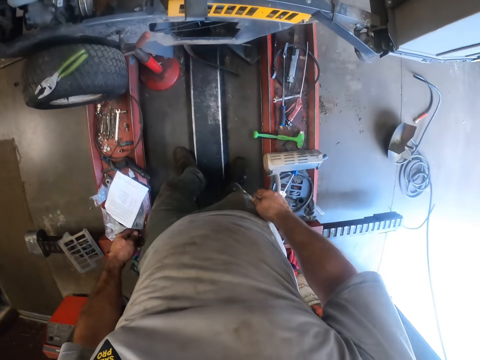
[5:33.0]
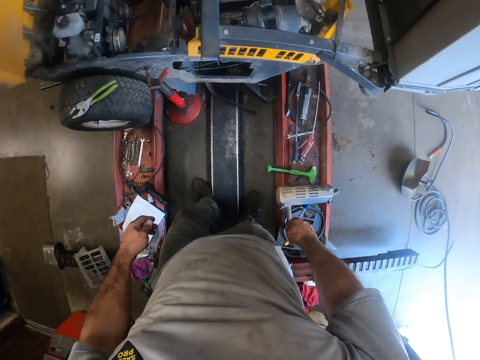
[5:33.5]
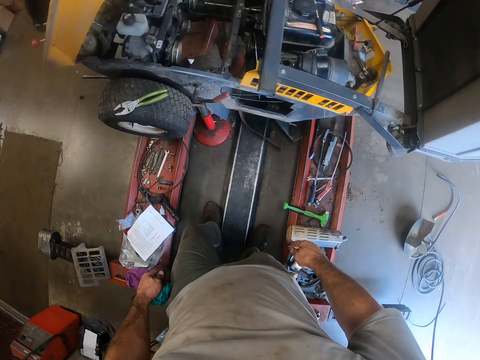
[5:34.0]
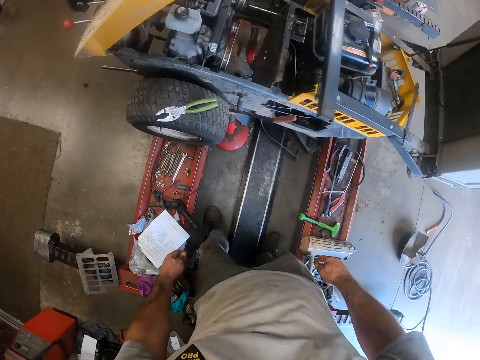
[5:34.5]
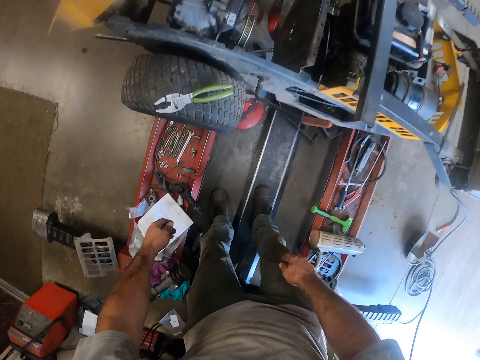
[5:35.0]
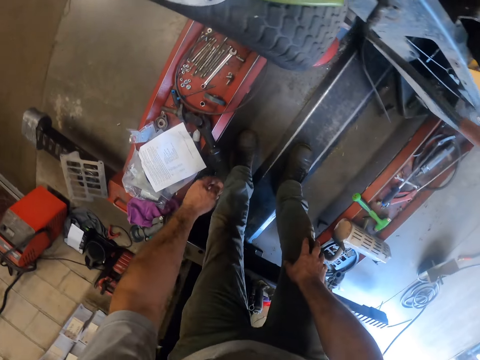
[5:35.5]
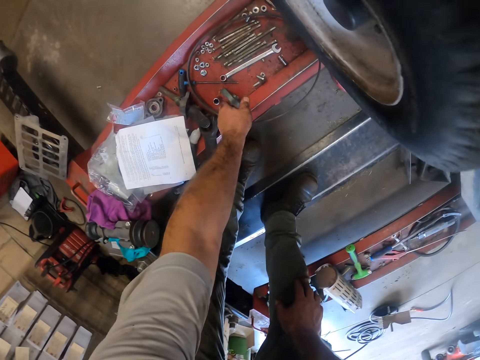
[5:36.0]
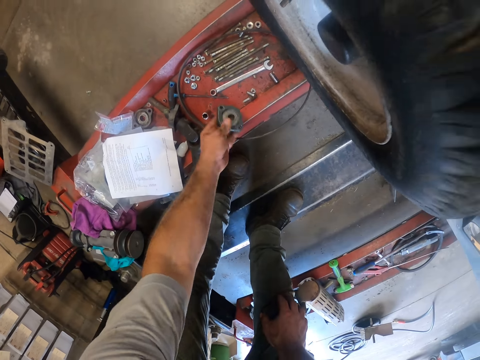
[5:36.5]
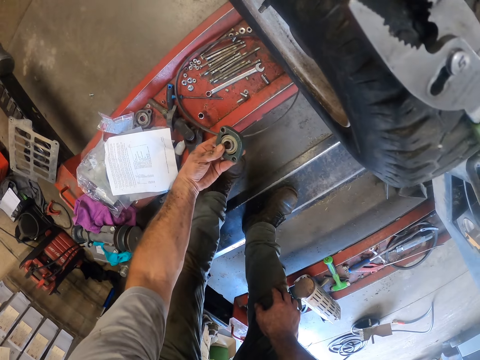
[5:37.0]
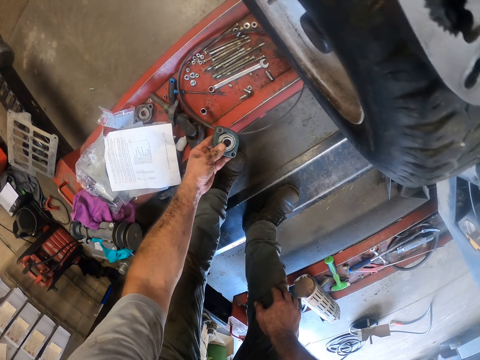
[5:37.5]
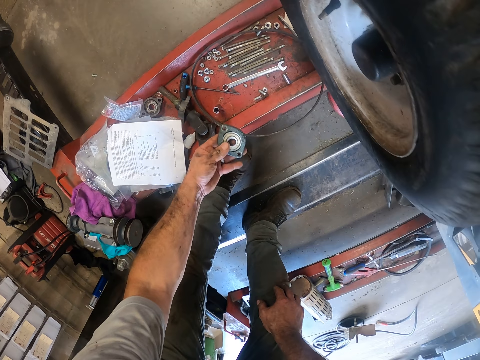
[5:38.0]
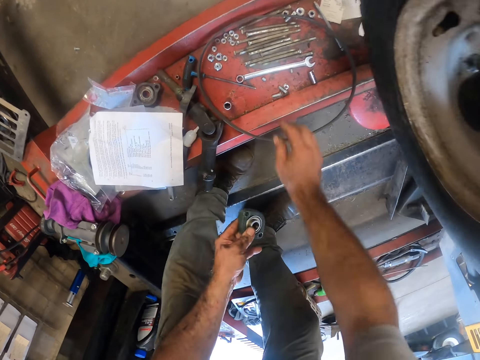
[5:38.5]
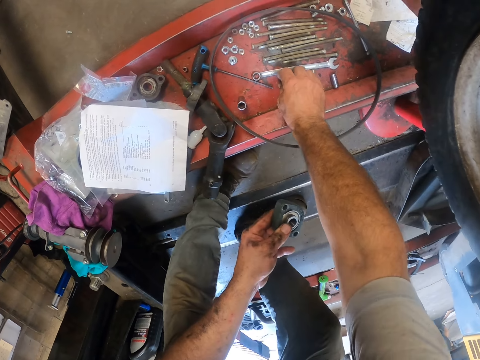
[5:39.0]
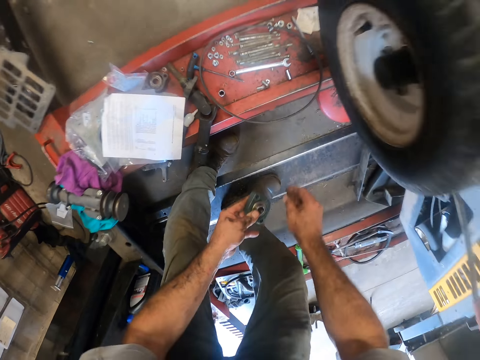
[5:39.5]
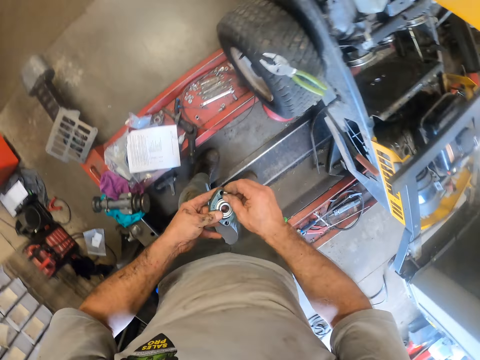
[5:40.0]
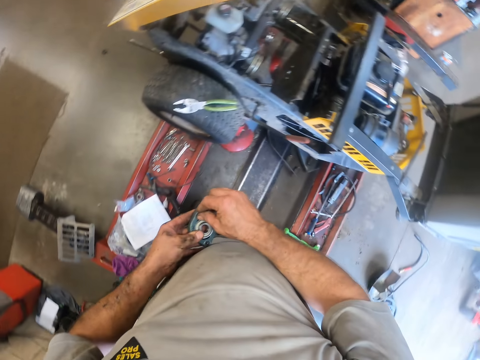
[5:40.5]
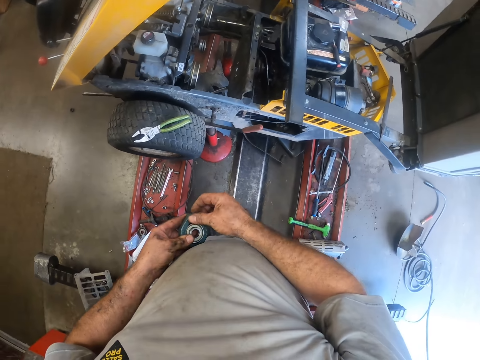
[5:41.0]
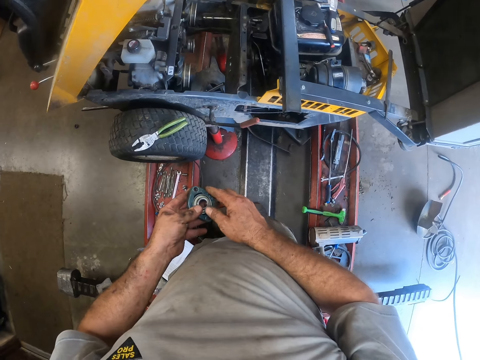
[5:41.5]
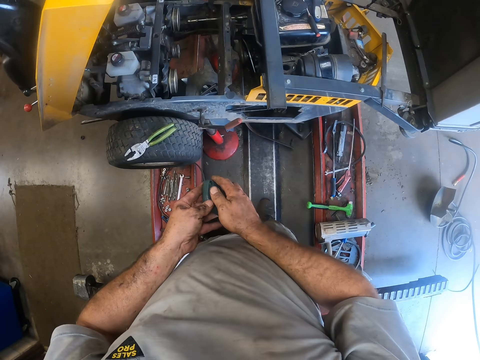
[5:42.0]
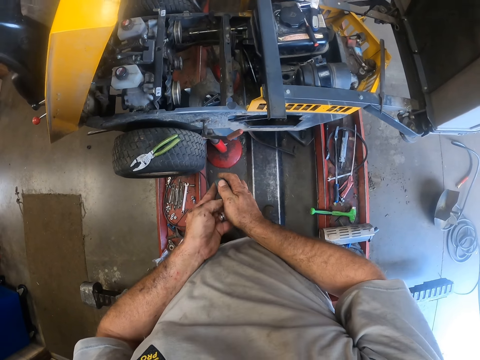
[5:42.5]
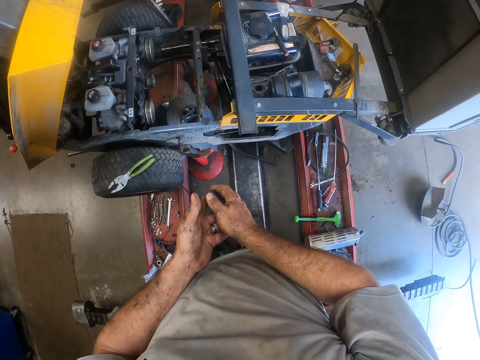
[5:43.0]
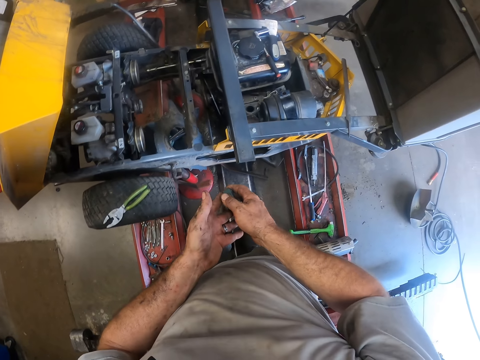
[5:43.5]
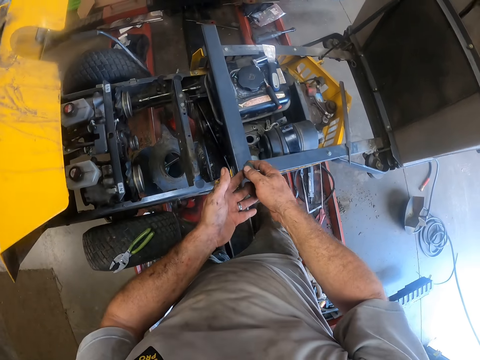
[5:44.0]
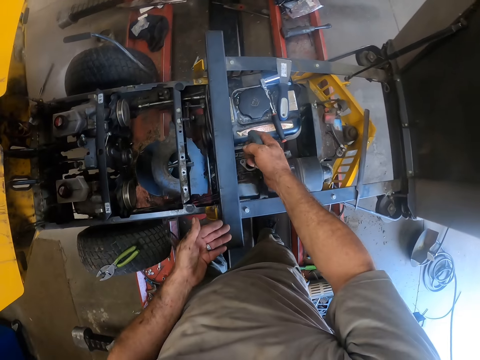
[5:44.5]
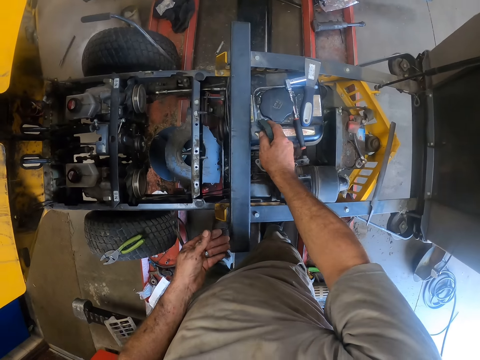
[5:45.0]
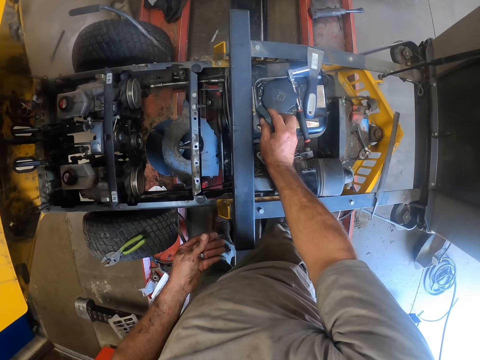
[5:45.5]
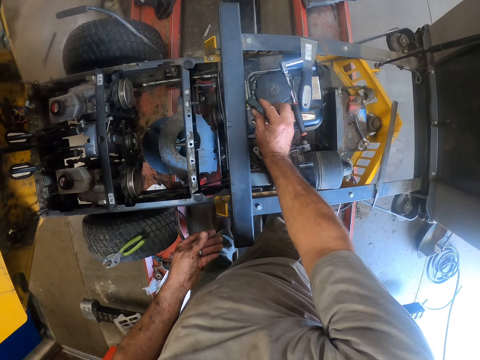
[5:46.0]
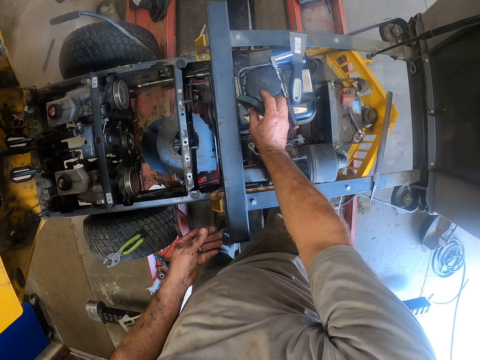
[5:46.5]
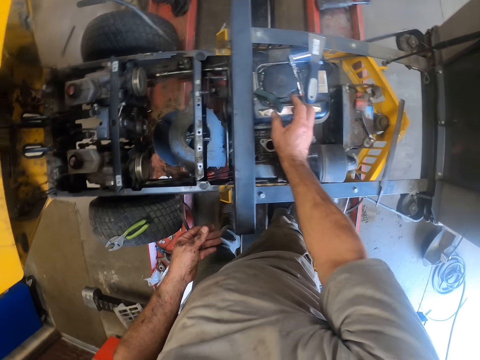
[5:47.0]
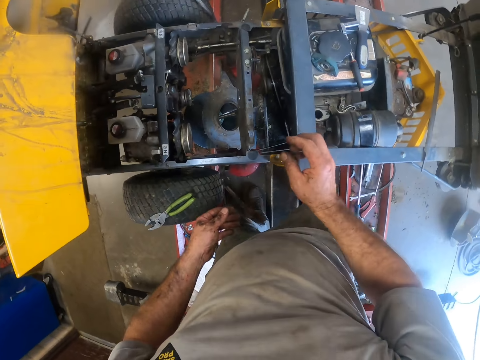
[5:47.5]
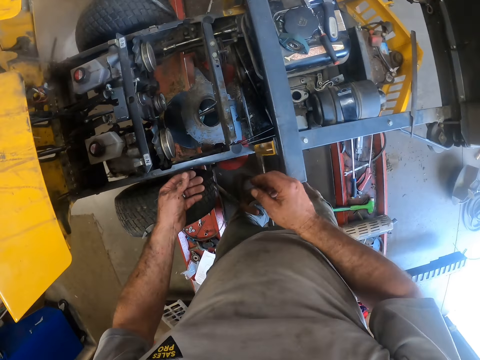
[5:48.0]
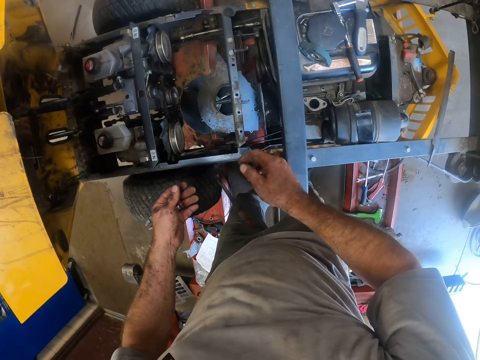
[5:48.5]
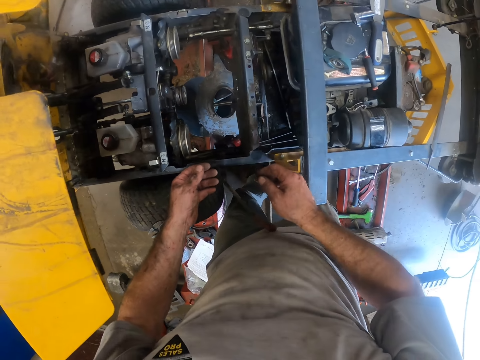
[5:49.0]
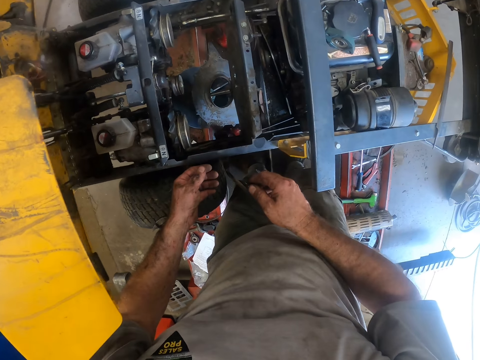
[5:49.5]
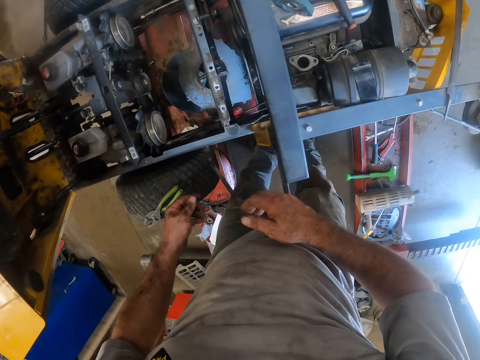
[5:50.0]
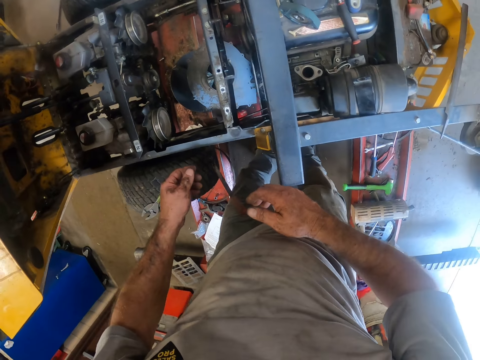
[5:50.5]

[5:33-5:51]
The camera wearer picks up a magnet or metal from a steel with his left hand. He picks up a nut from the steel with his right hand. He fixes the nut to the magnet in his right hand. He places the magnet on the lawnmower. He drops down the metal.

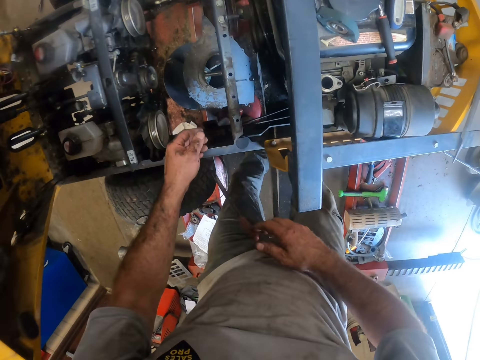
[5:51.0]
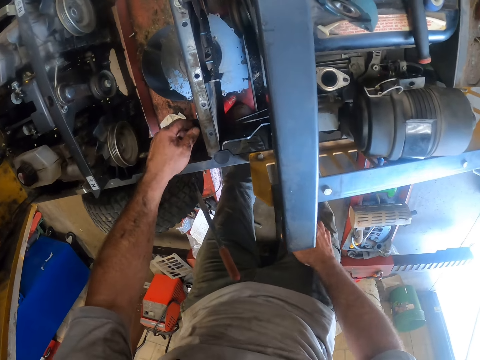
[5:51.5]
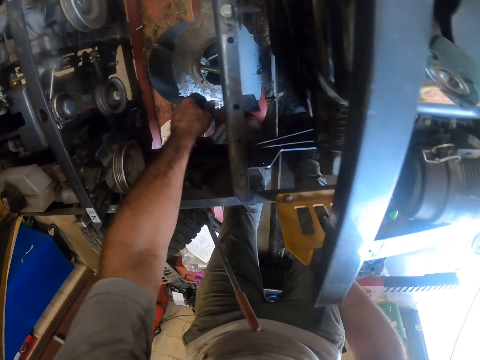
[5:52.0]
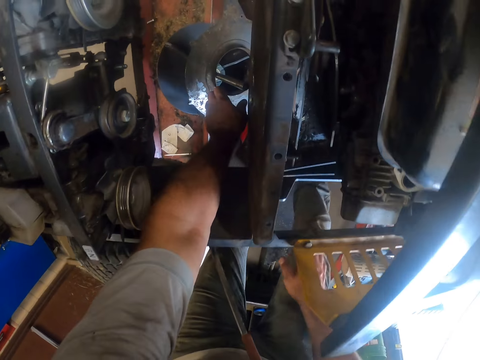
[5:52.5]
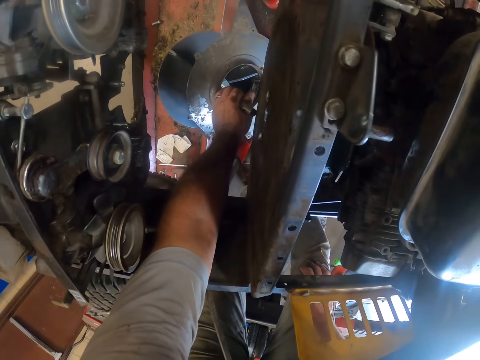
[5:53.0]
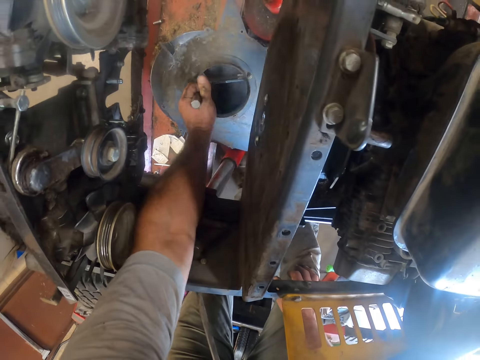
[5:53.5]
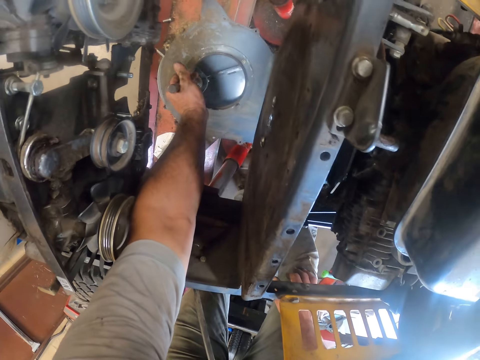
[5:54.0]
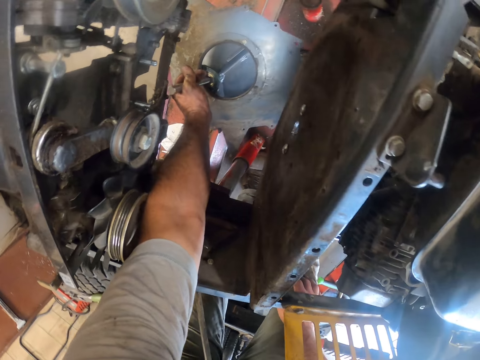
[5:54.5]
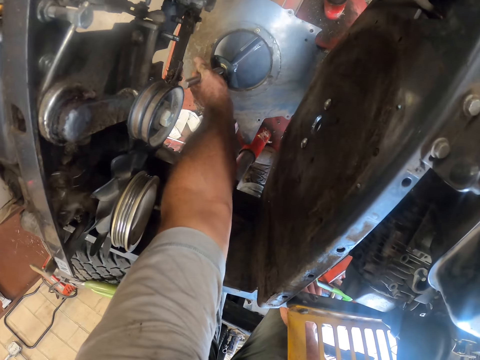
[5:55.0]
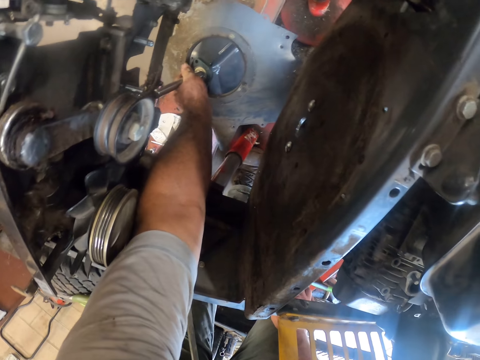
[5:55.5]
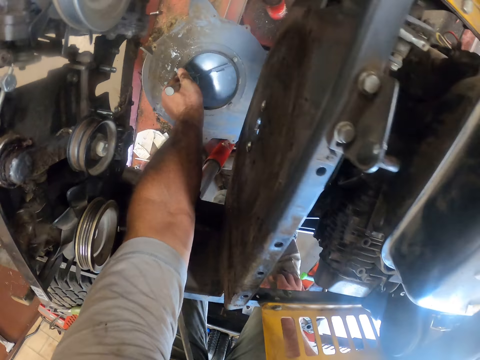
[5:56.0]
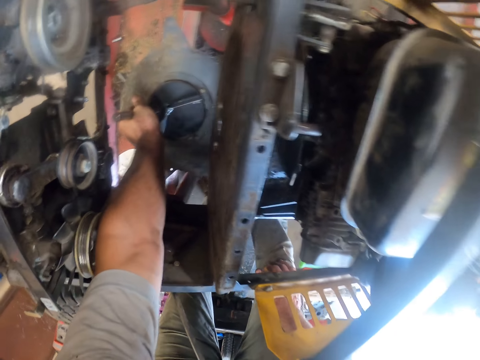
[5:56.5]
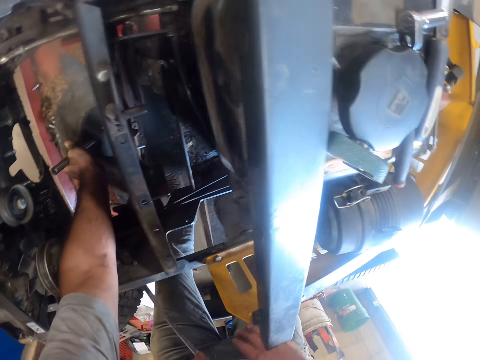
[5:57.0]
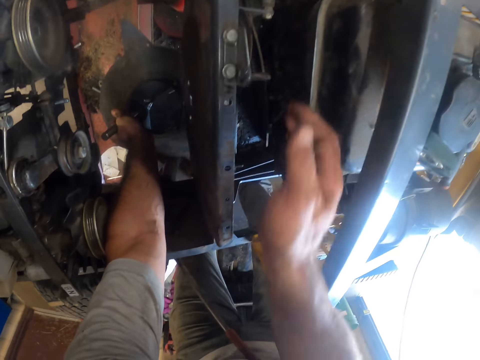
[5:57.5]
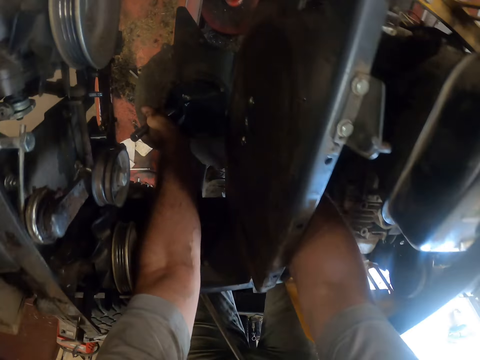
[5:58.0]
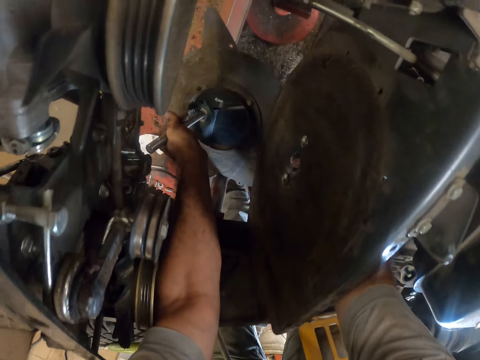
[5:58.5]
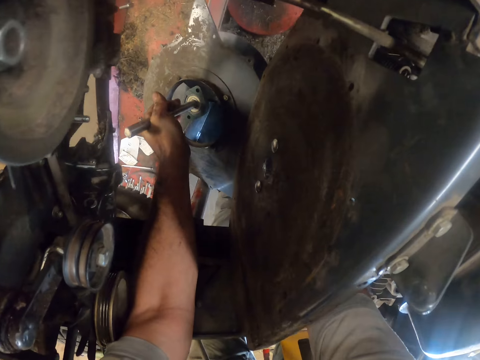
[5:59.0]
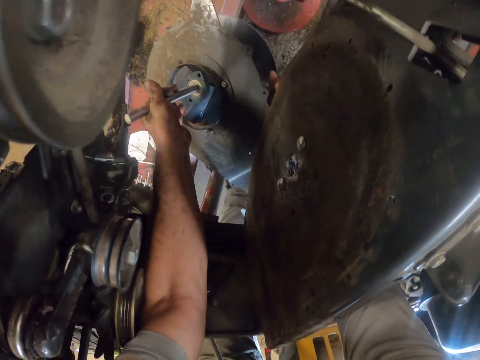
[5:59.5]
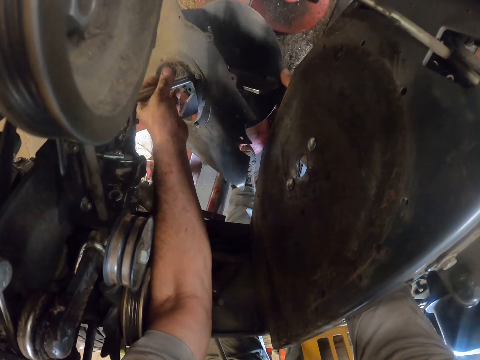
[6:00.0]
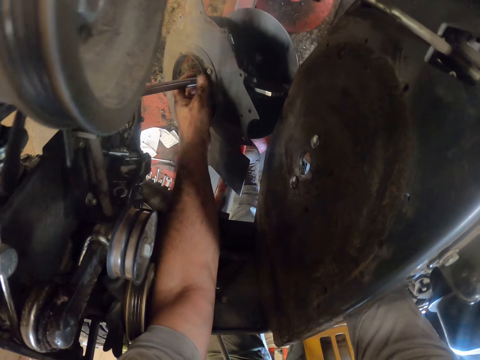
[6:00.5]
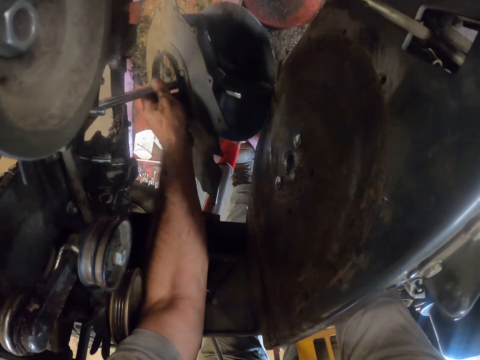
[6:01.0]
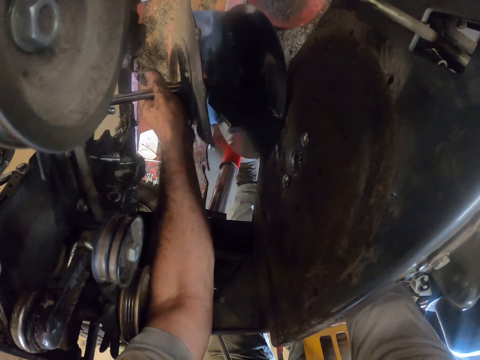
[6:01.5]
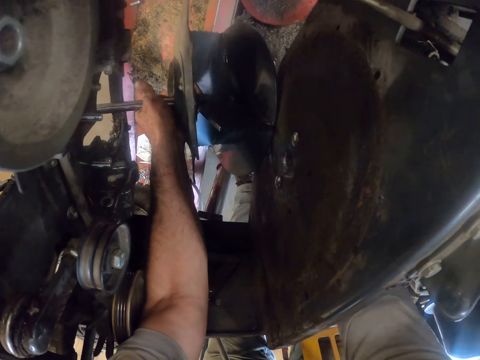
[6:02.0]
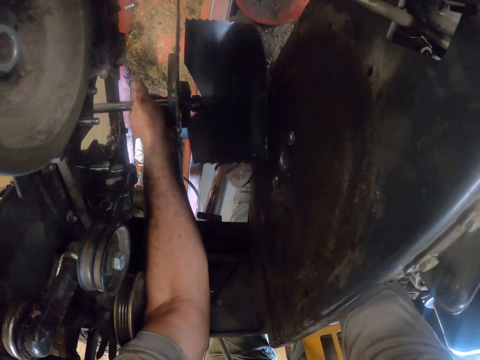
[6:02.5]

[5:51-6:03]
The camera wearer picks up the blade or fan underneath the lawnmower with his left hand. He picks up the blade underneath the lawnmower with both his hands. He holds the fan with both his hands.
